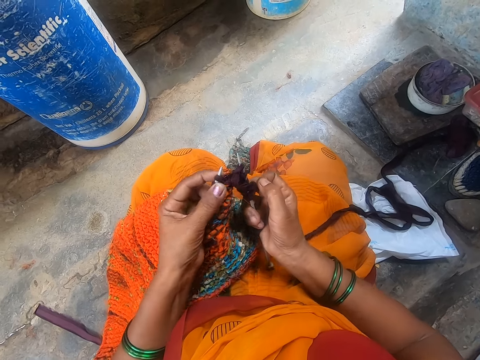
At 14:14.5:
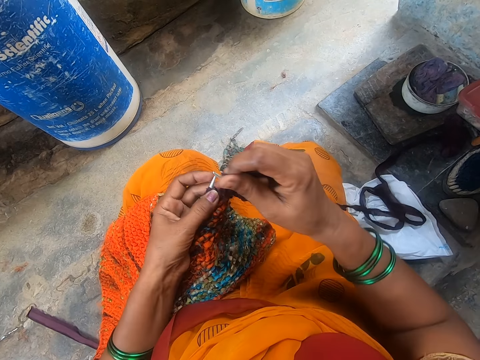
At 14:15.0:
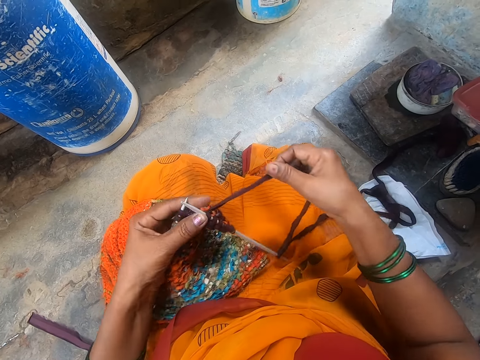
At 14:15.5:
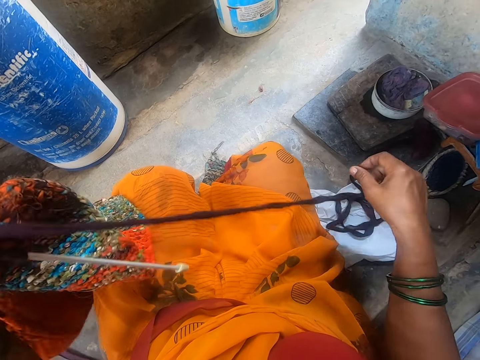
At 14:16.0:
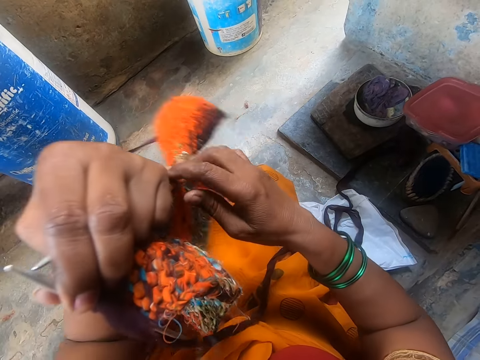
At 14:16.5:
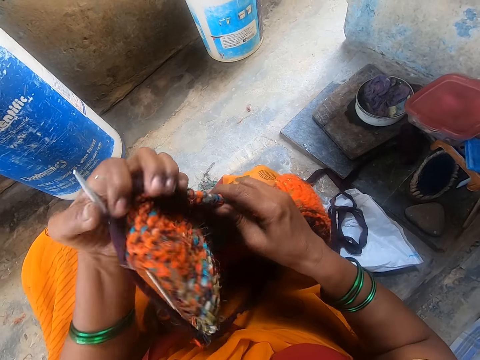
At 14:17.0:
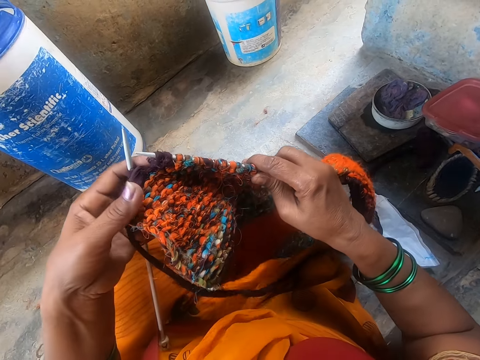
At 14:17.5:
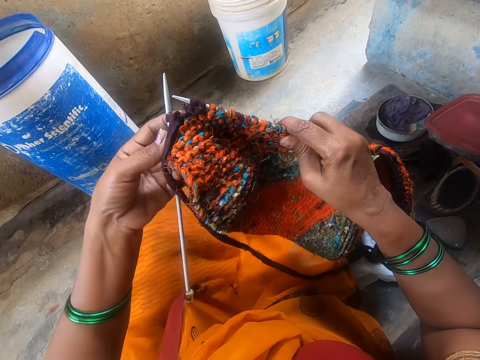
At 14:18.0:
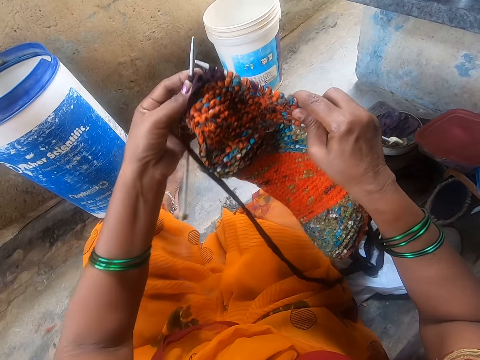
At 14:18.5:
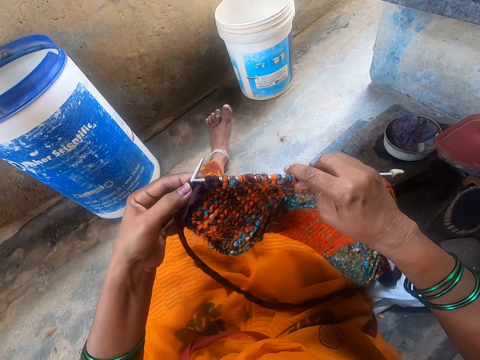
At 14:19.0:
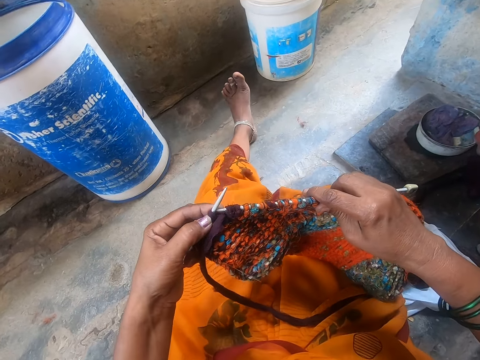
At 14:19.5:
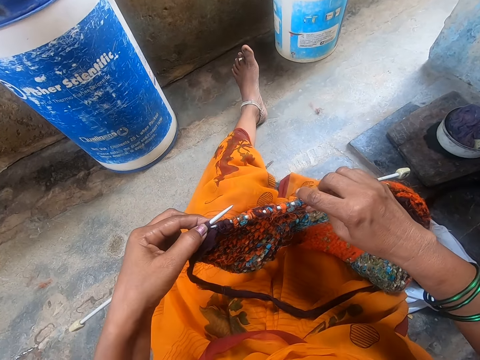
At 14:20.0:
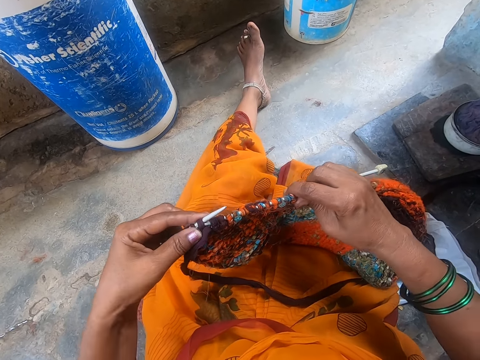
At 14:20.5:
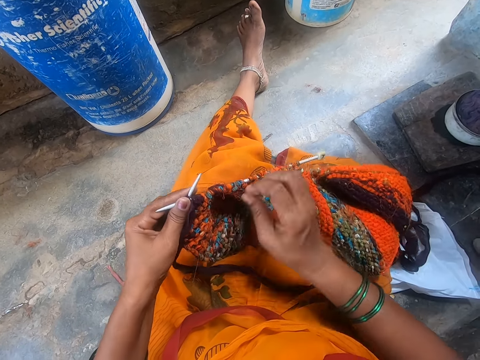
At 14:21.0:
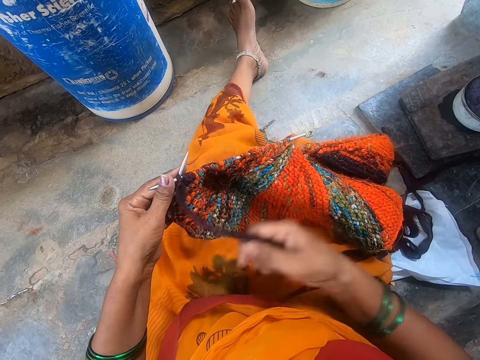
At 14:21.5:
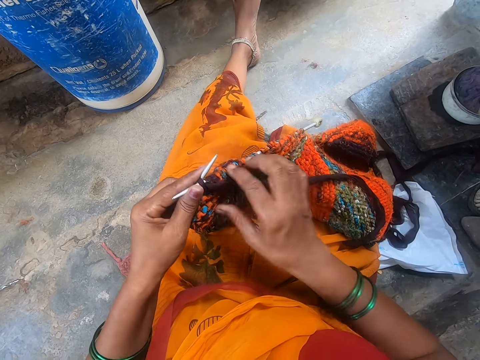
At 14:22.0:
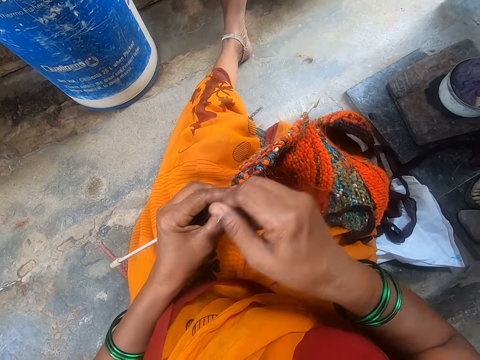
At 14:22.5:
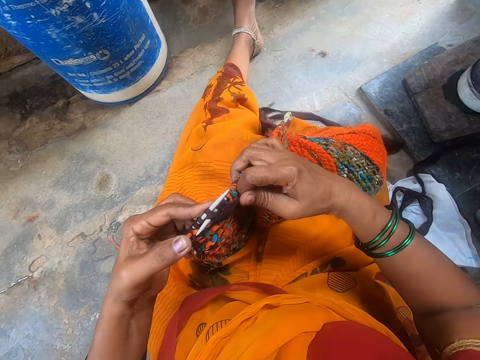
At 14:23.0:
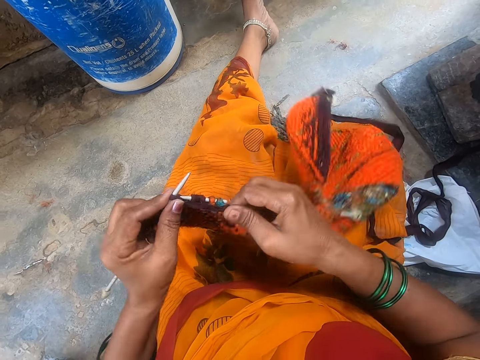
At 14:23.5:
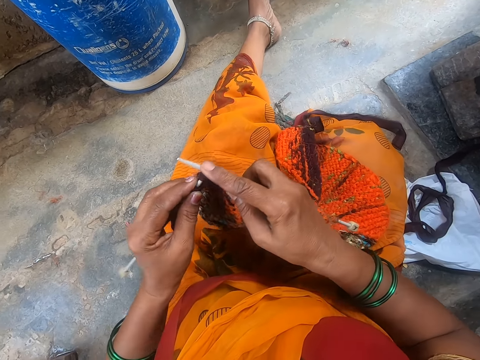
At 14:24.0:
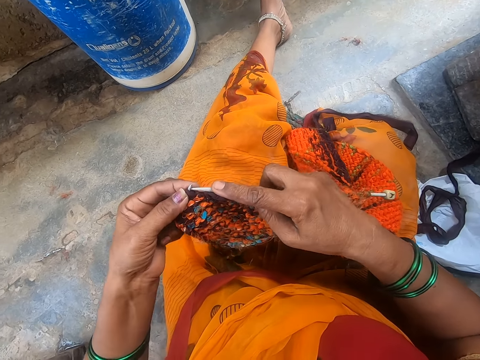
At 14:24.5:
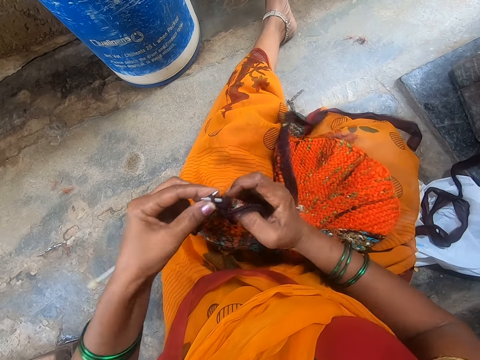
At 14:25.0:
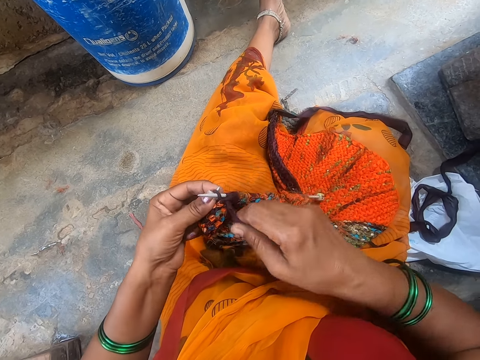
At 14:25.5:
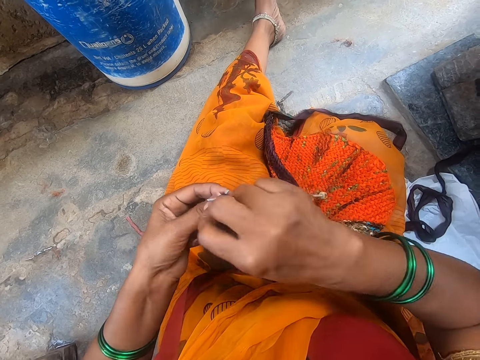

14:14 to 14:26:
The camera wearer turns the cloth. They straighten their leg. They touch the cloth. They sew the cloth with the sewing needle.

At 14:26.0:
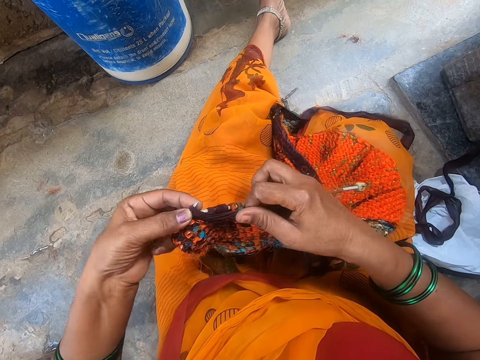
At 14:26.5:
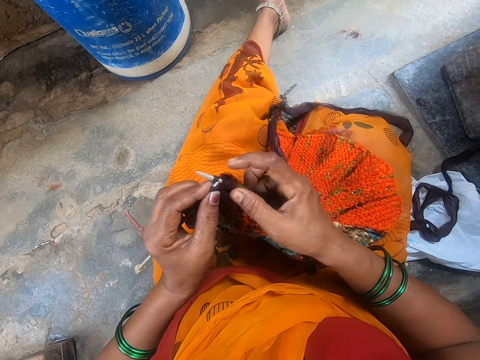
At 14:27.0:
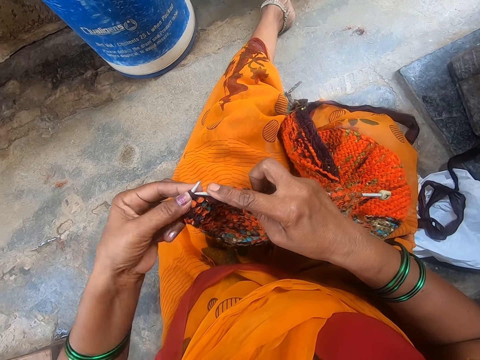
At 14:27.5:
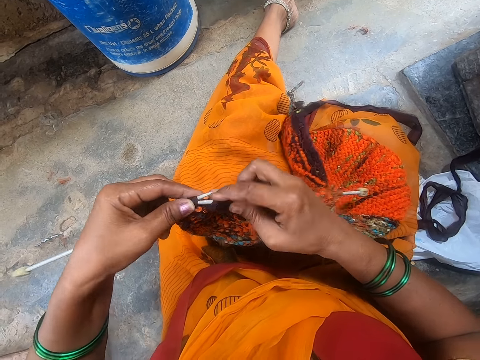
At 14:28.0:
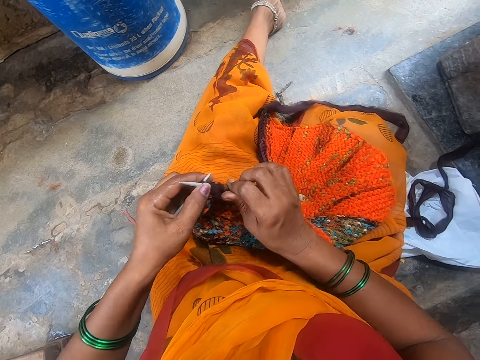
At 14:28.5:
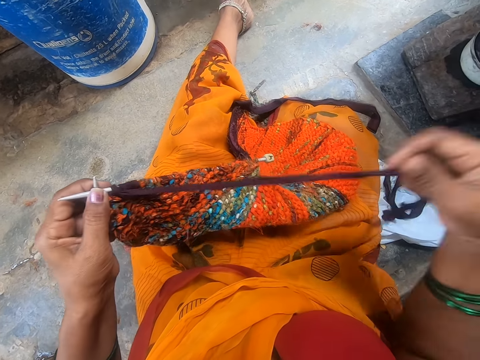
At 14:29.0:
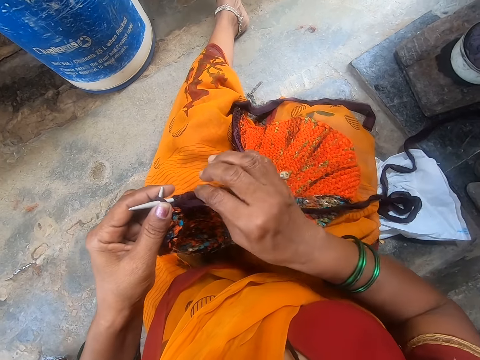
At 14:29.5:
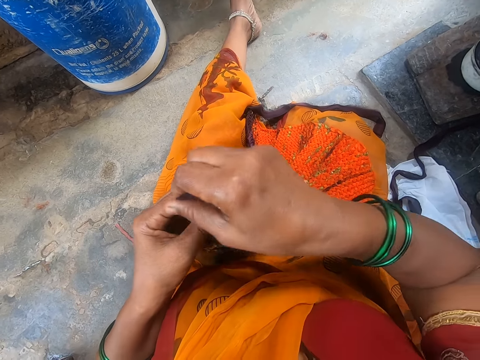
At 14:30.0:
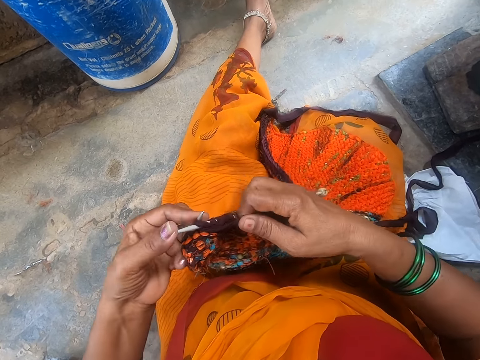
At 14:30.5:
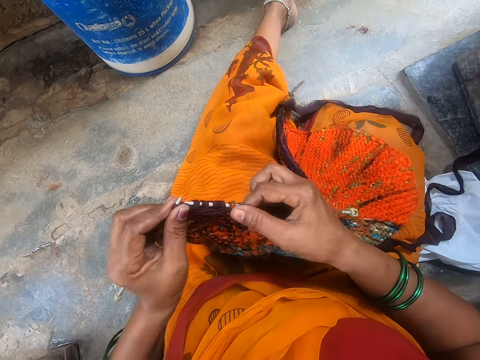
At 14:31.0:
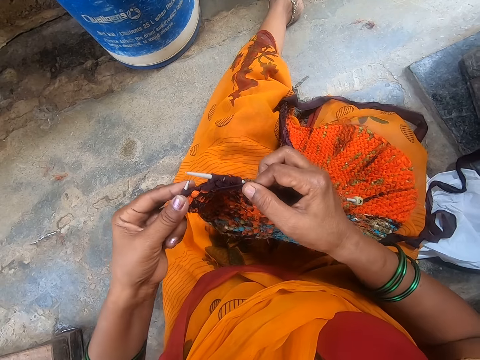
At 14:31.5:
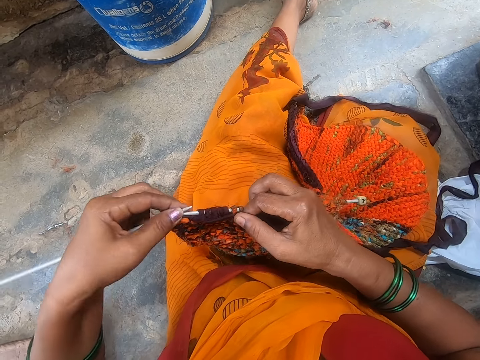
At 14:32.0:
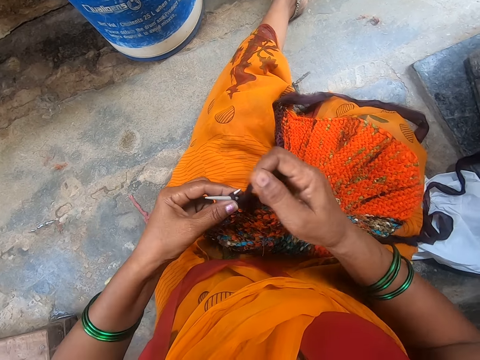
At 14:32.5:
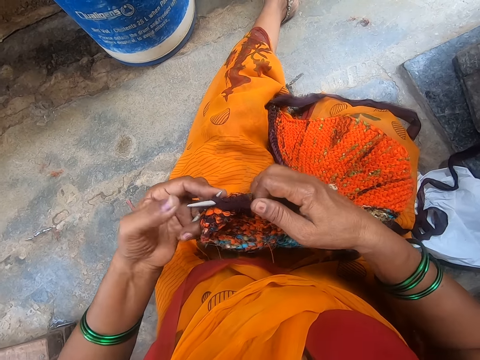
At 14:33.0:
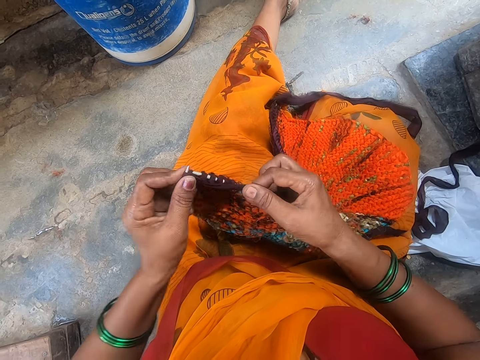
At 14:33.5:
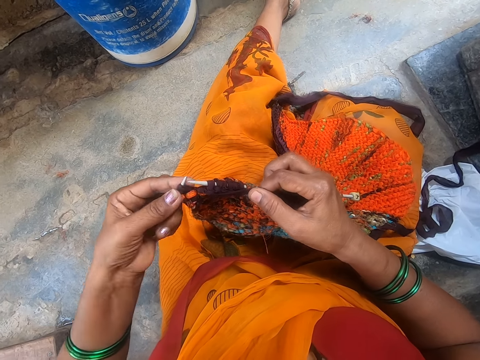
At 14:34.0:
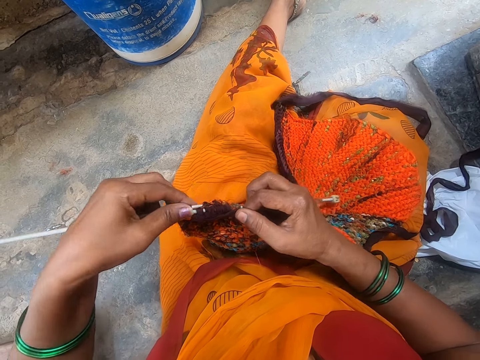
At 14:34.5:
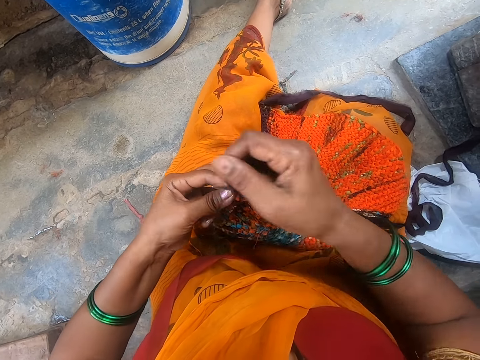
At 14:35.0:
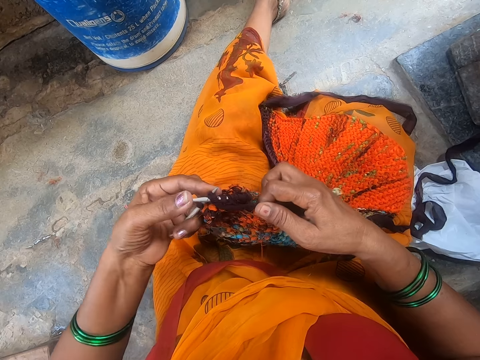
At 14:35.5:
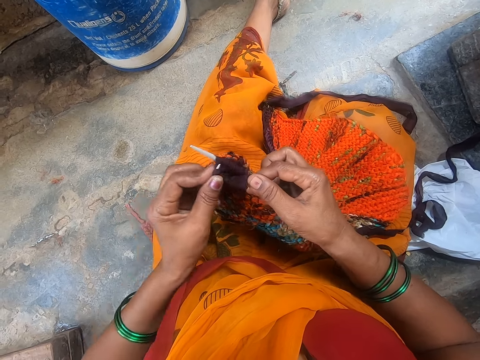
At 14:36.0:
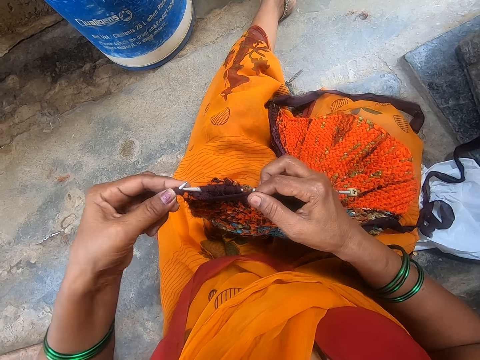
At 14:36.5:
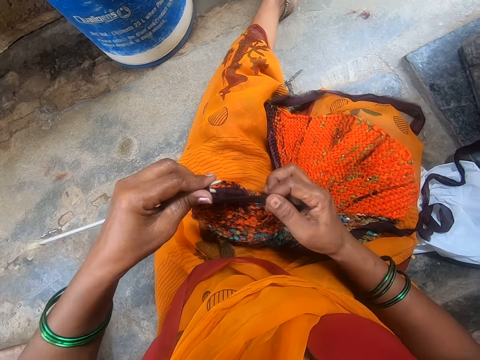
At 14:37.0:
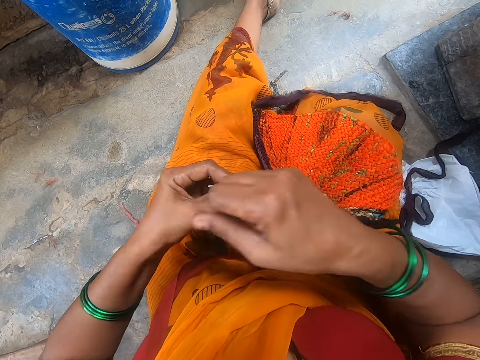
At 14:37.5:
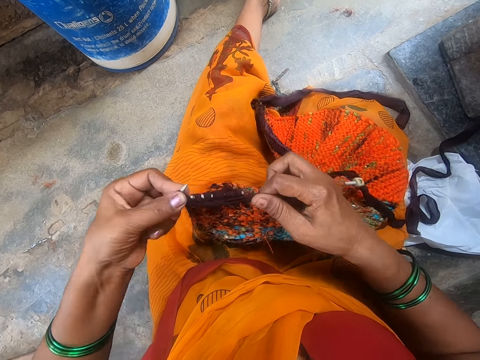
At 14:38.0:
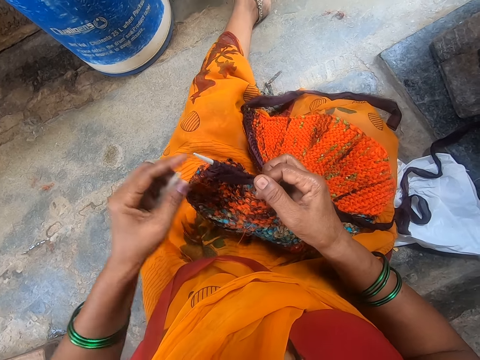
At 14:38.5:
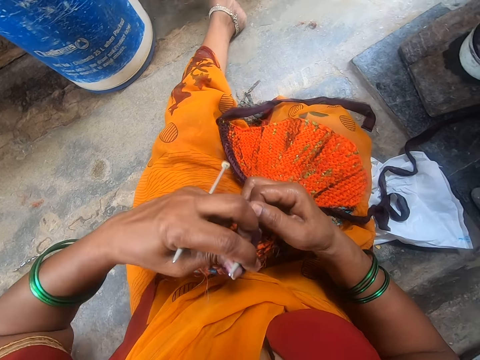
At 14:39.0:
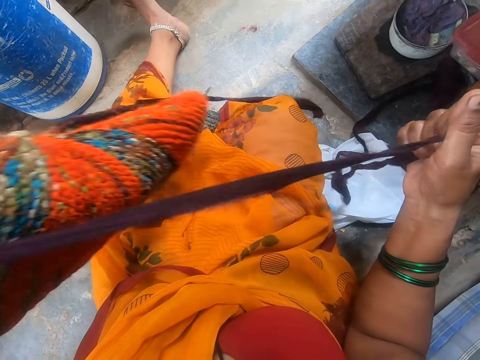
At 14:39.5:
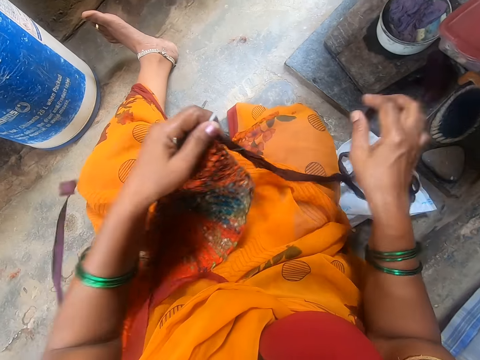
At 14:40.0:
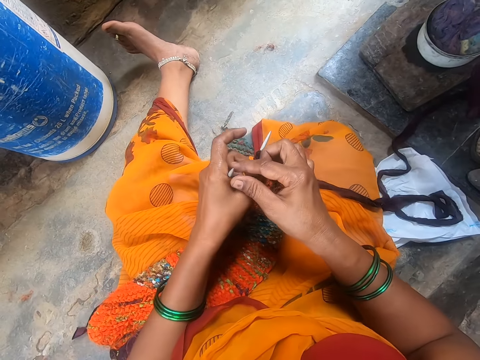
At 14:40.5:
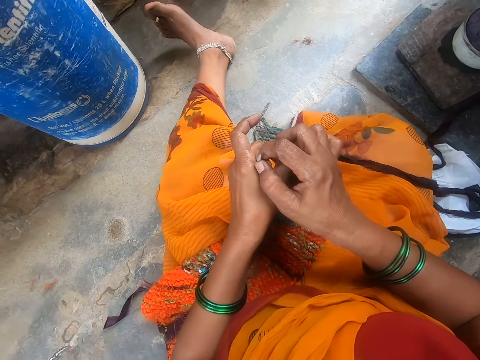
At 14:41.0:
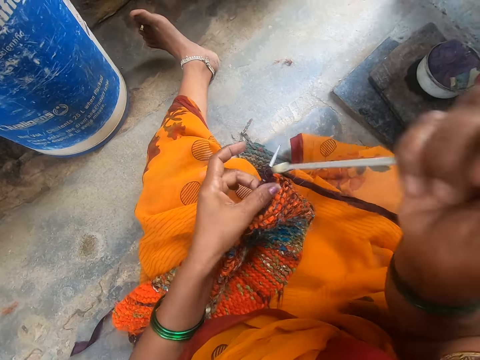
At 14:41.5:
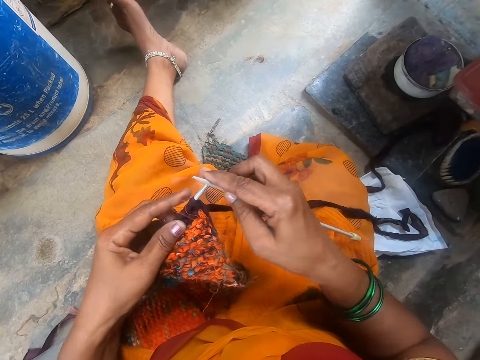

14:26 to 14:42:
The camera wearer straightens the thread. They crochet the fabric. They pull the thread. They turn the cloth and put the cloth on the floor.
